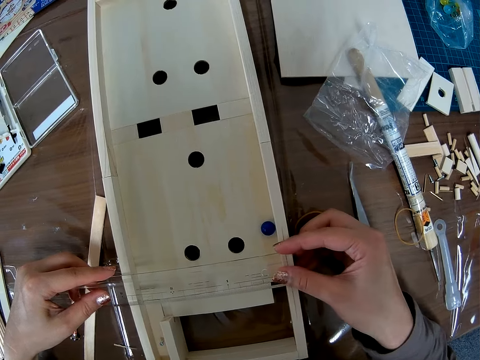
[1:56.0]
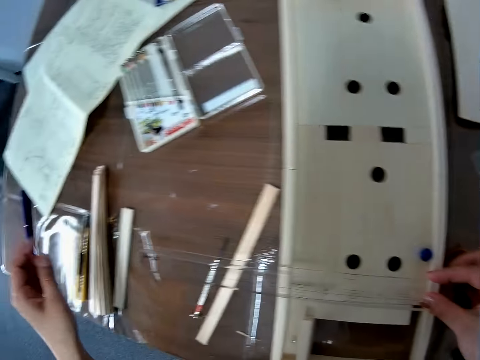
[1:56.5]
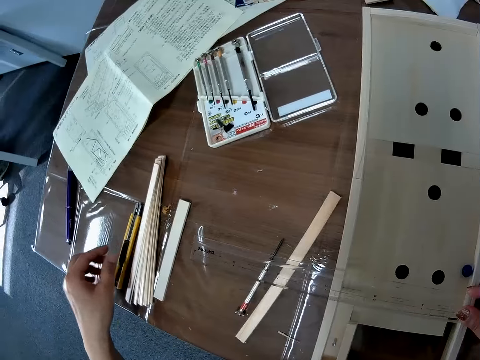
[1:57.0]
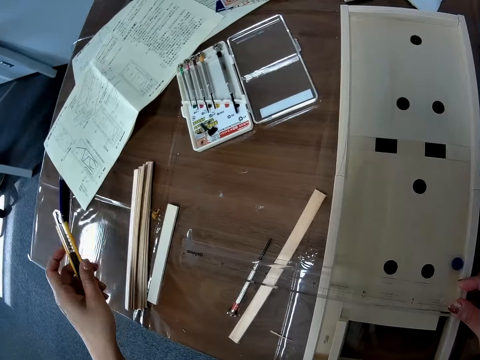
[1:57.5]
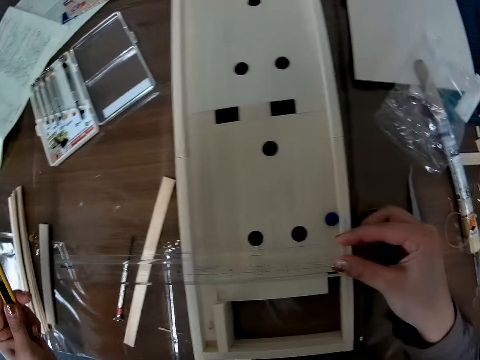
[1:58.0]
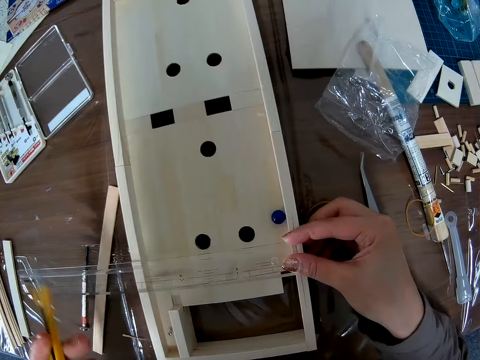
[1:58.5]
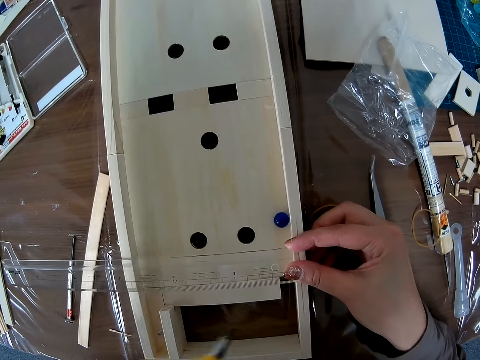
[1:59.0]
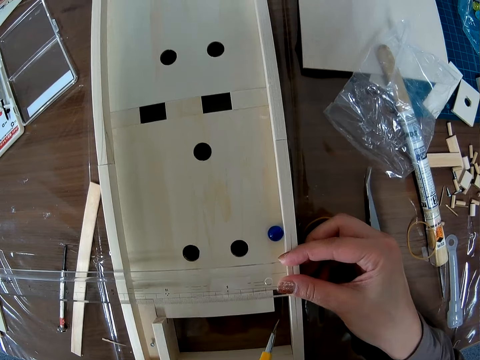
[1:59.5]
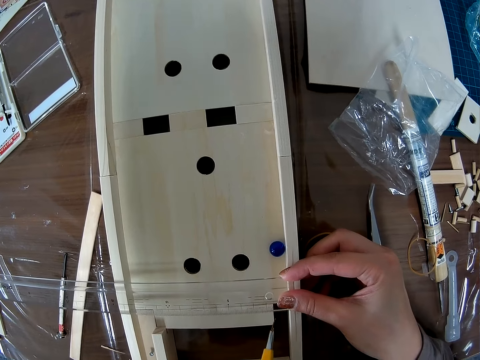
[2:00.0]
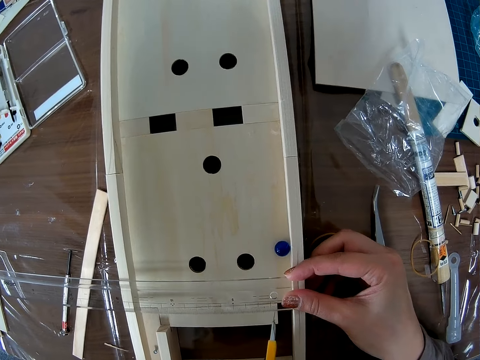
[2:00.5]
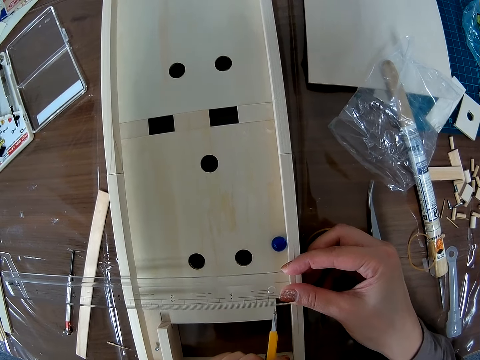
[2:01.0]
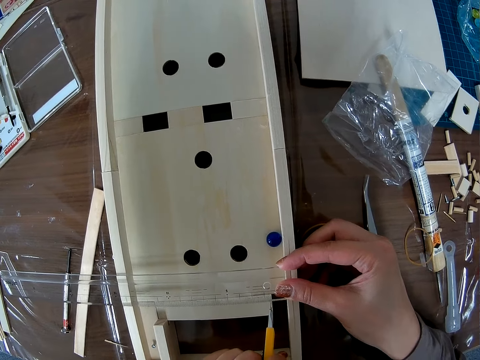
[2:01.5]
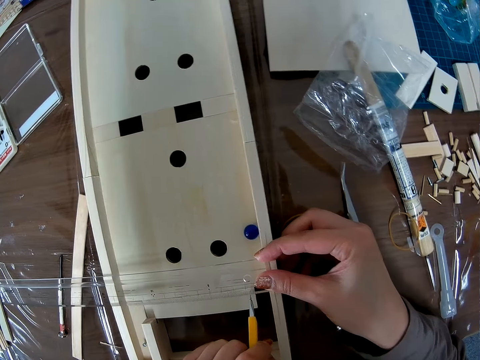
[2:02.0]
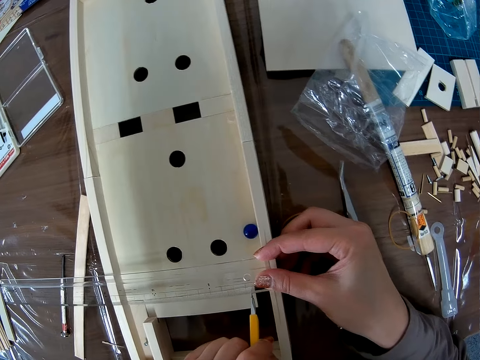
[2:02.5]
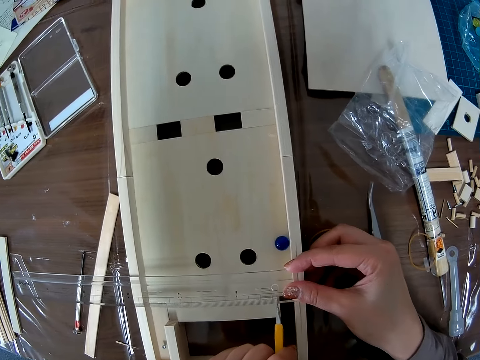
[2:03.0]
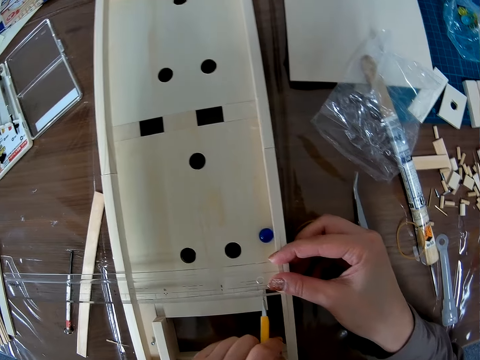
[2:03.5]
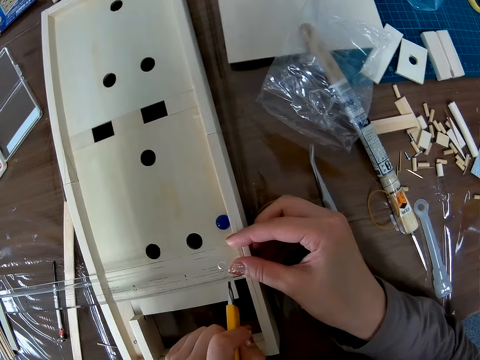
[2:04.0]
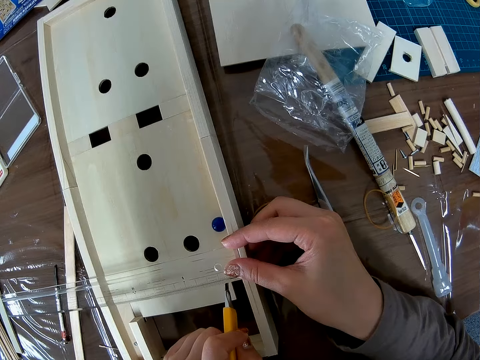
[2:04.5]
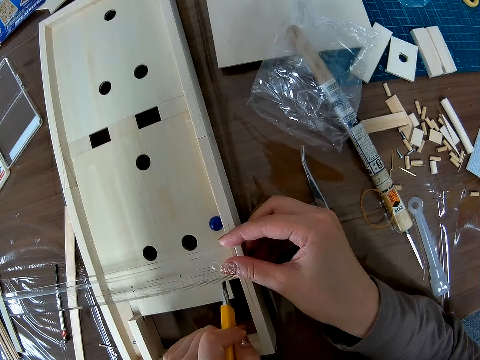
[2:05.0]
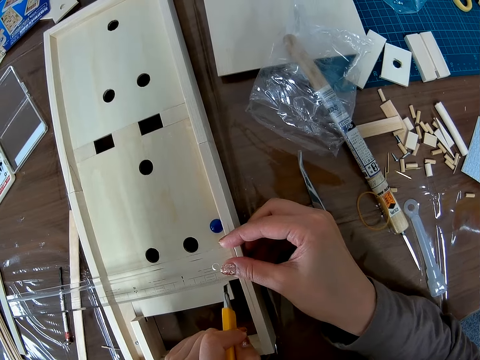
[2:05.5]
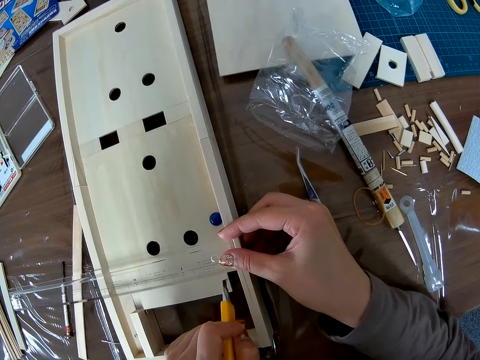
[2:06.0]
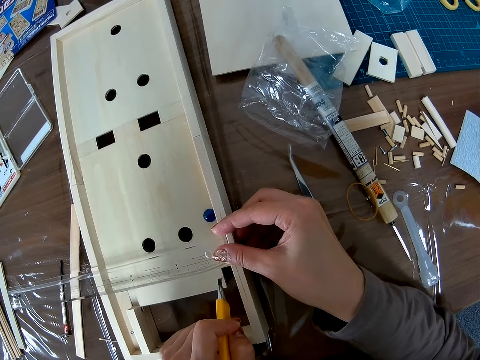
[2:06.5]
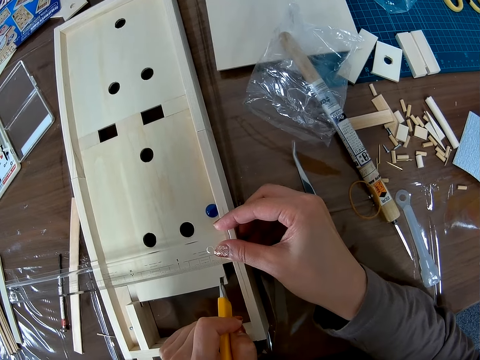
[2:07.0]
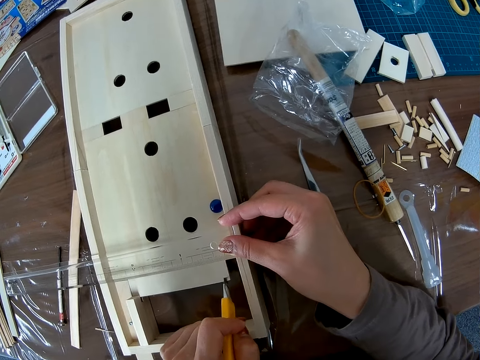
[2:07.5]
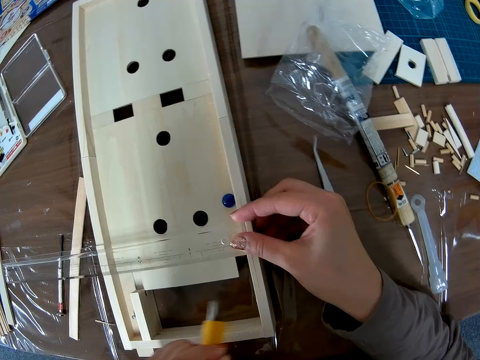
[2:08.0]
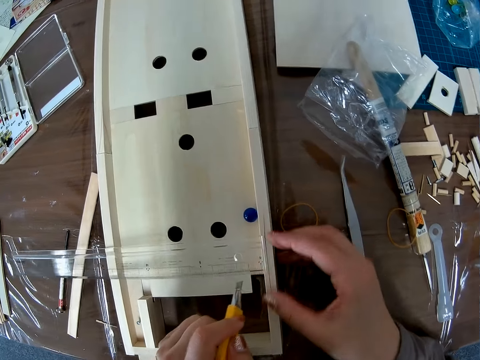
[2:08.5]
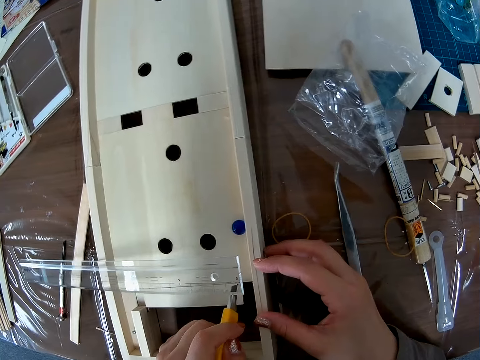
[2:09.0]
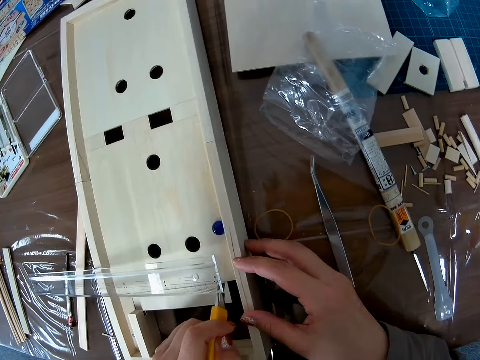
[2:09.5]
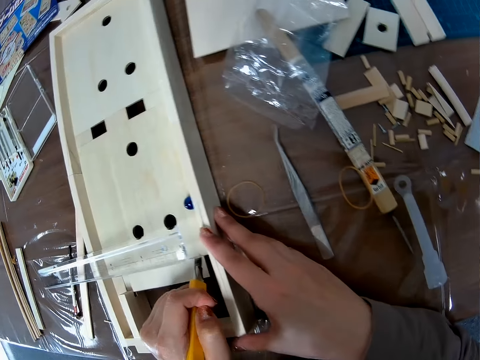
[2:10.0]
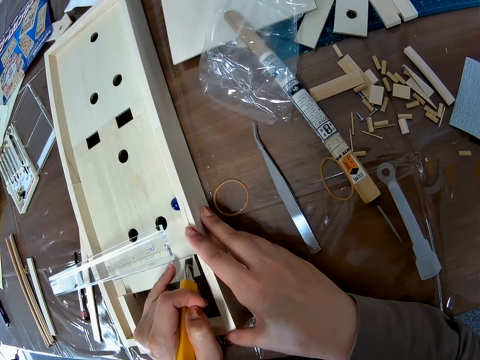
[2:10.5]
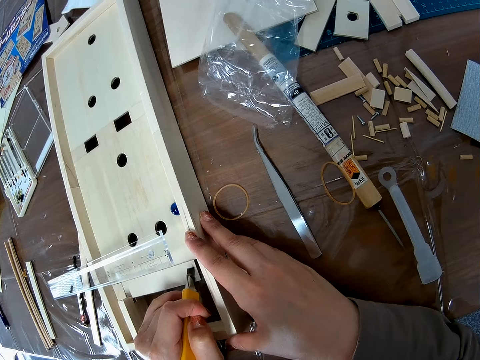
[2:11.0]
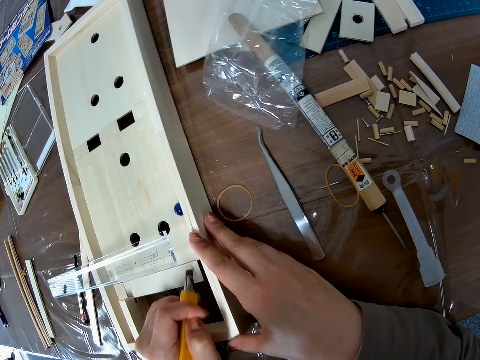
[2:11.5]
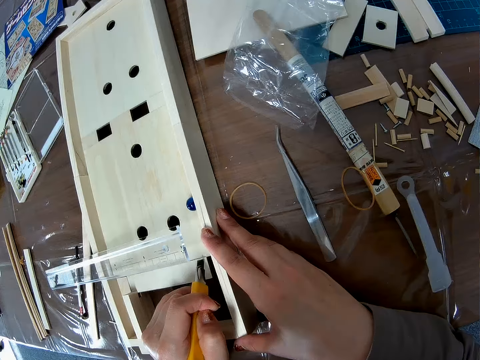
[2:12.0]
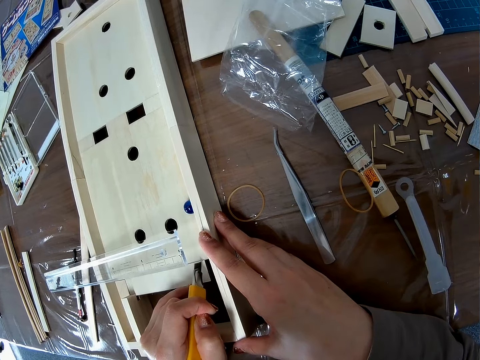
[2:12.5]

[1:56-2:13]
The camera wearer turns around. She holds the ruler on the wooden craft or game center wood craft with her right hand. She picks up the utility knife or stationery knife with her left hand. She marks the wooden craft with the utility knife. She cuts the game center wood craft with the stationery knife. She holds the game center wood craft. She cuts the game center wood craft with the stationery knife.

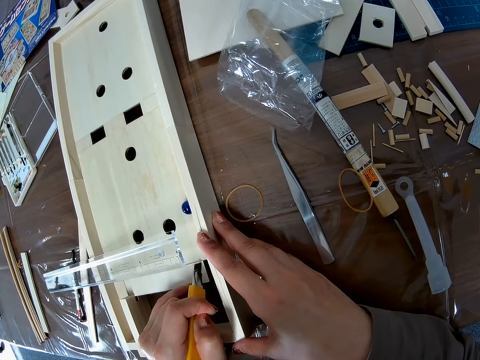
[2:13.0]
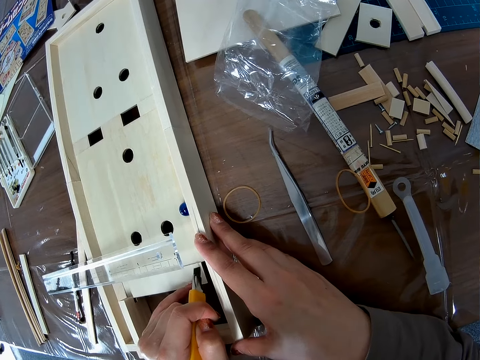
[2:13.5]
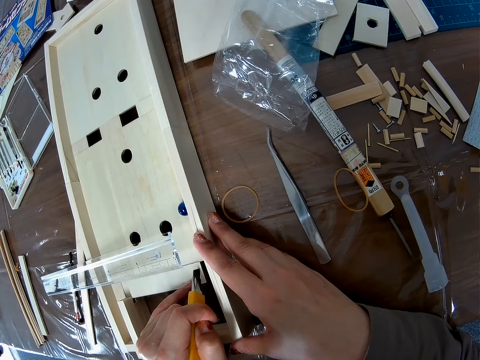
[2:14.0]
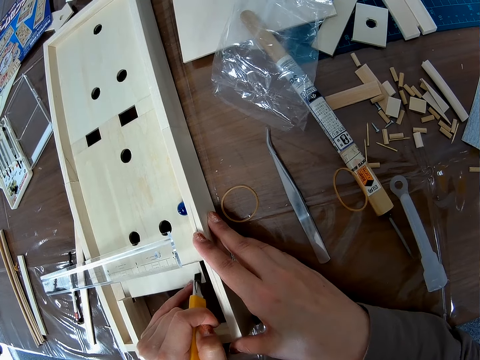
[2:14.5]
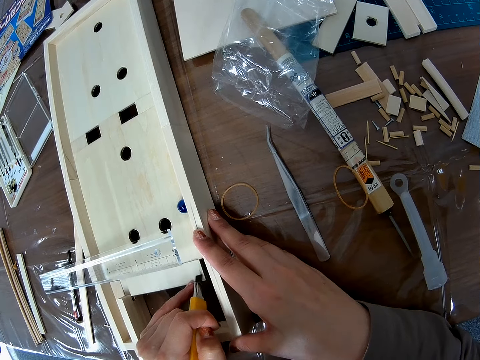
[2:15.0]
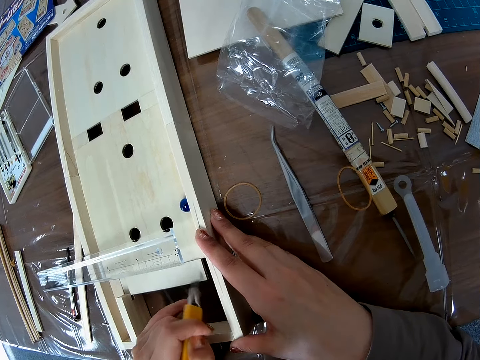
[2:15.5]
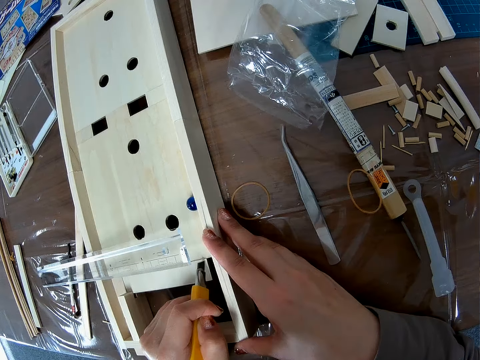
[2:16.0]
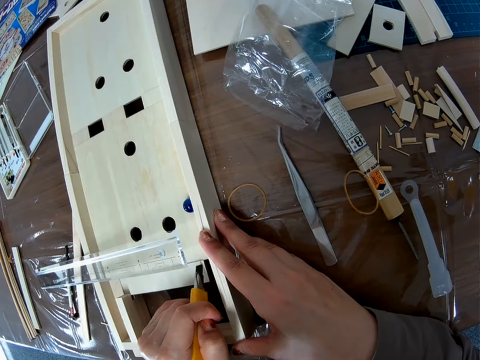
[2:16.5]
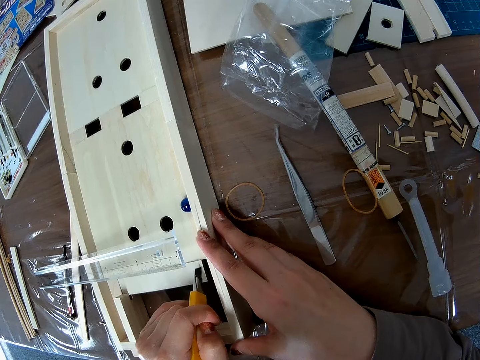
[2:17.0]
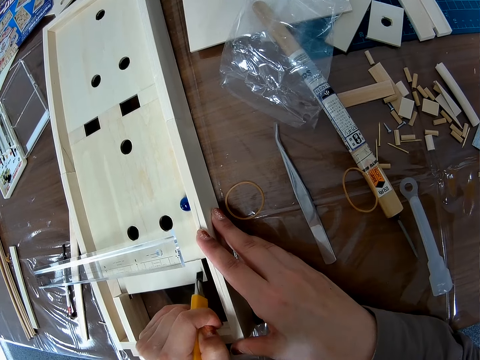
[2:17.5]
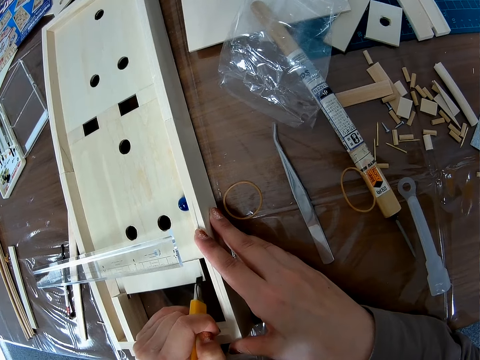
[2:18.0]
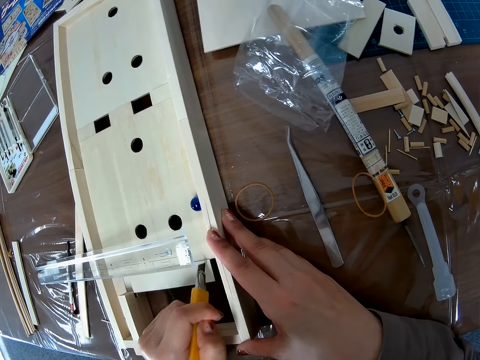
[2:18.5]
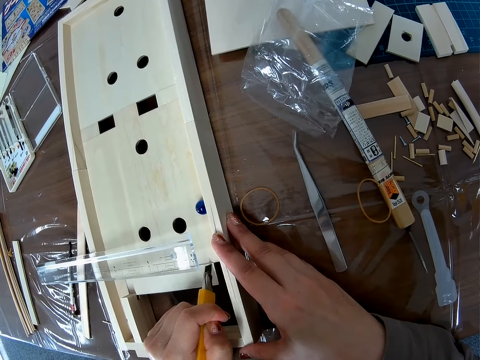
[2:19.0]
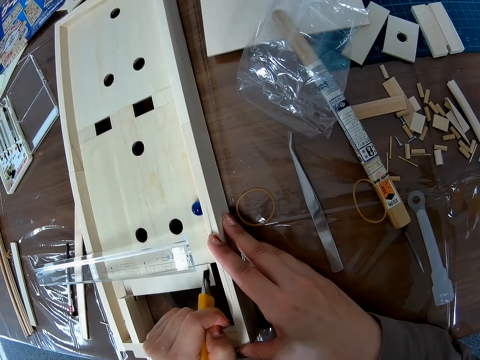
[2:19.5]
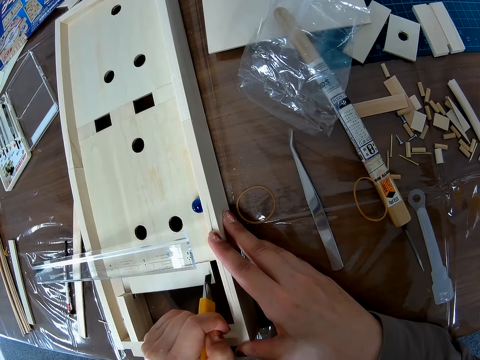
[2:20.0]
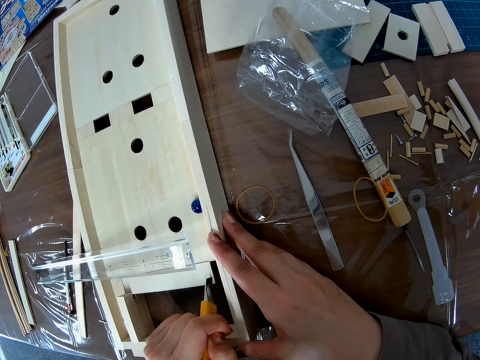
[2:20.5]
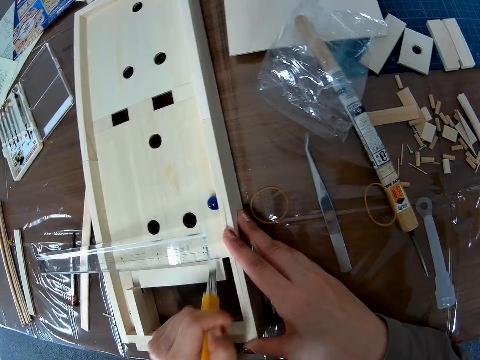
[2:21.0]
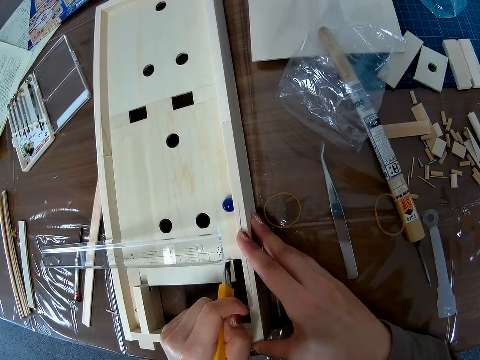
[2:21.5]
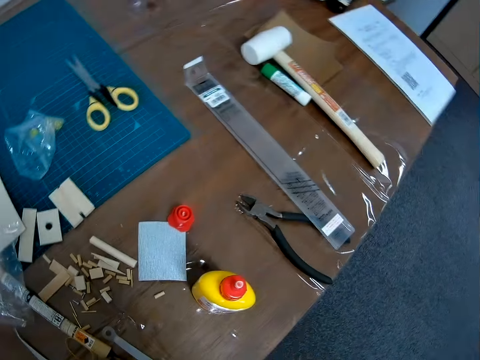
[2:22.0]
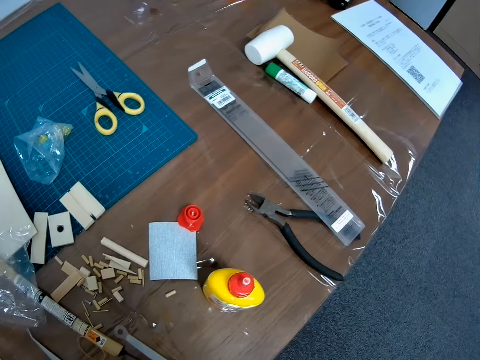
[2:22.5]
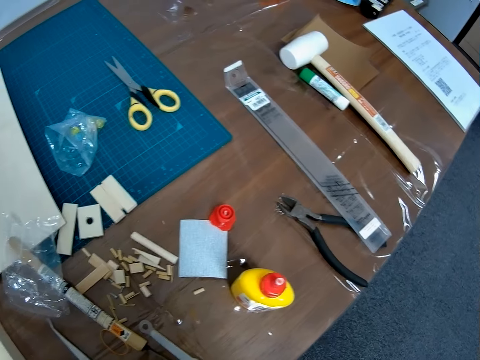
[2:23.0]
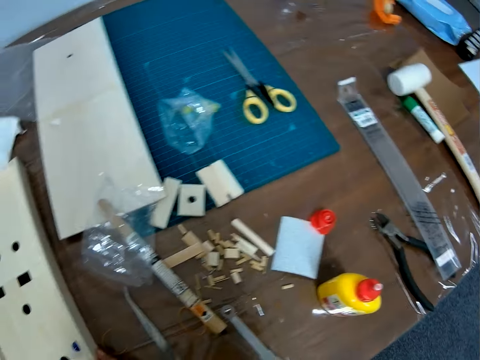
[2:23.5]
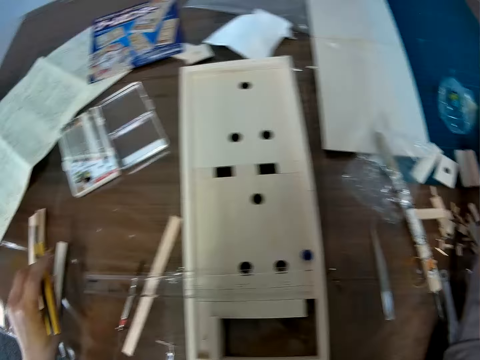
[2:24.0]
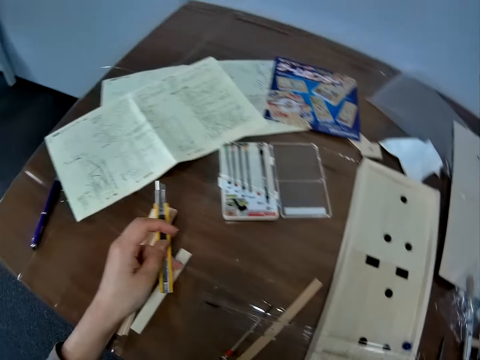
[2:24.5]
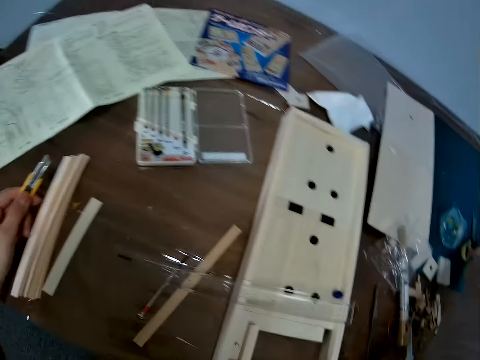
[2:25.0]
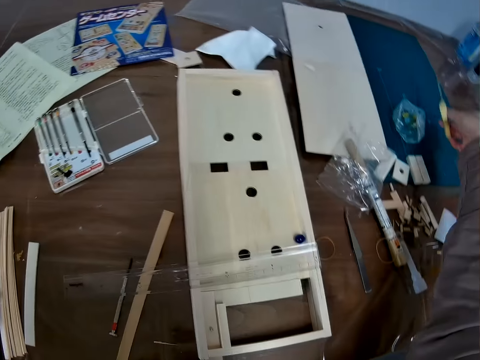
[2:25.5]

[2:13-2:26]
The camera wearer turns around. She looks at the table. She stretches her hand. She picks up scissors from the table with her right hand.
